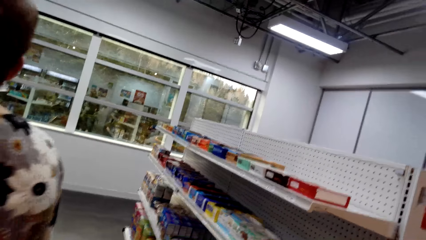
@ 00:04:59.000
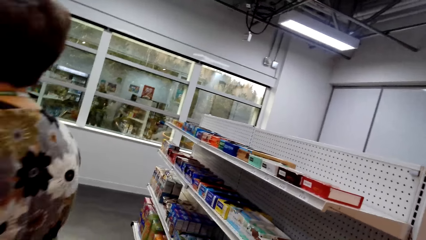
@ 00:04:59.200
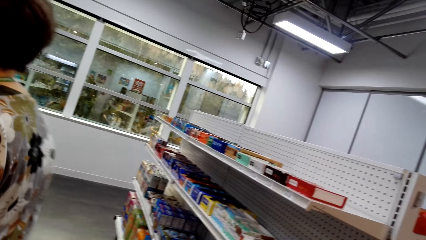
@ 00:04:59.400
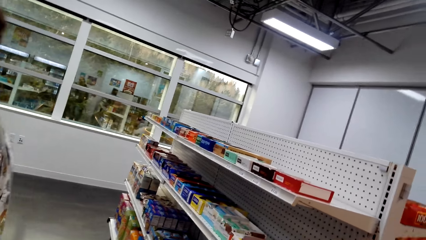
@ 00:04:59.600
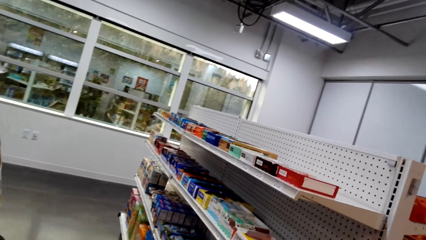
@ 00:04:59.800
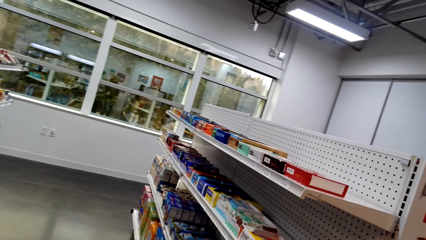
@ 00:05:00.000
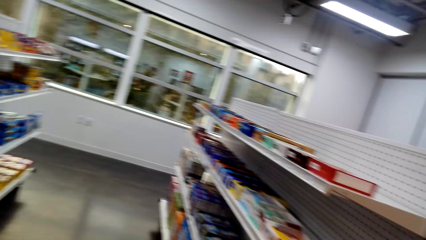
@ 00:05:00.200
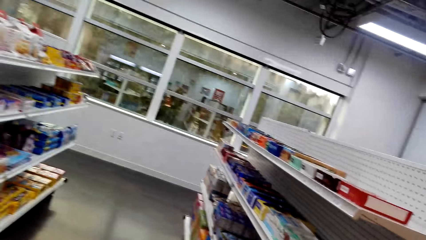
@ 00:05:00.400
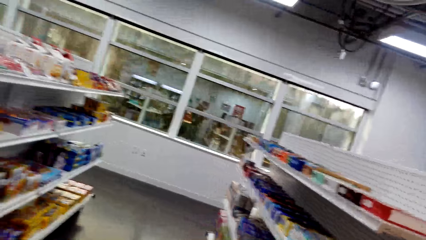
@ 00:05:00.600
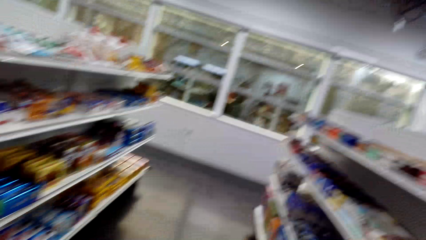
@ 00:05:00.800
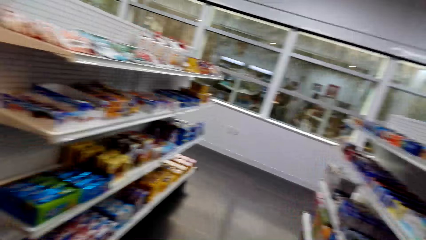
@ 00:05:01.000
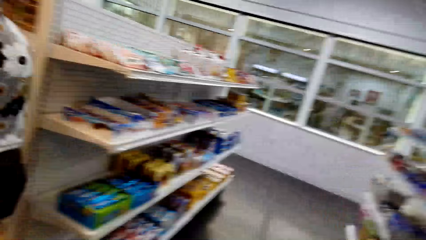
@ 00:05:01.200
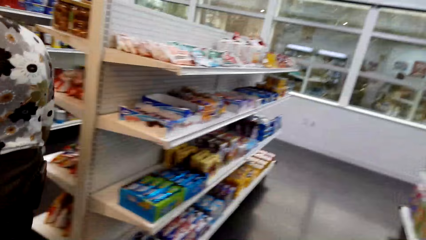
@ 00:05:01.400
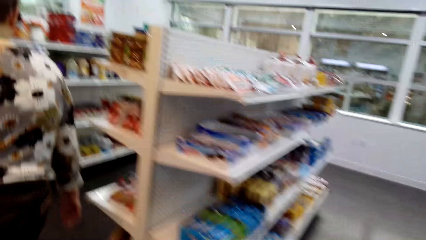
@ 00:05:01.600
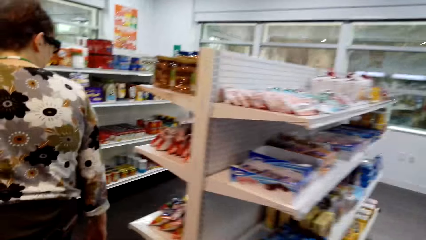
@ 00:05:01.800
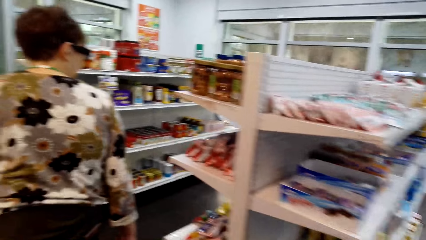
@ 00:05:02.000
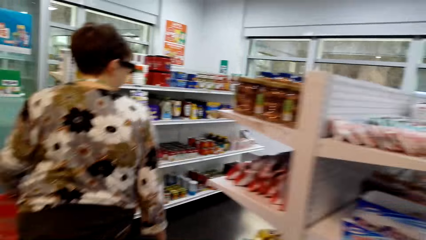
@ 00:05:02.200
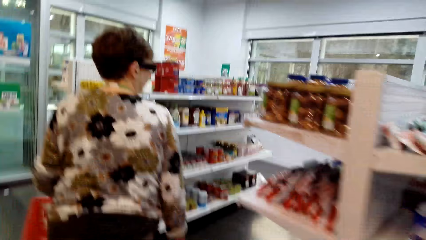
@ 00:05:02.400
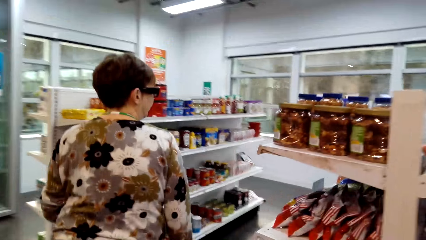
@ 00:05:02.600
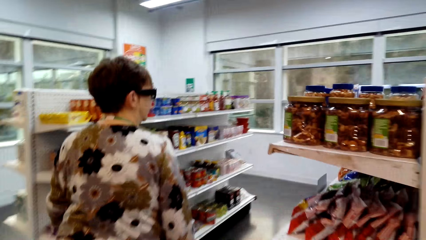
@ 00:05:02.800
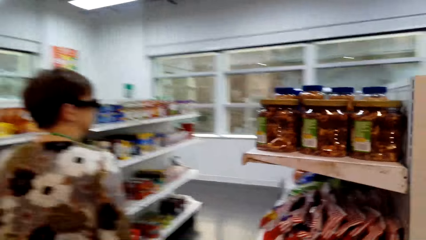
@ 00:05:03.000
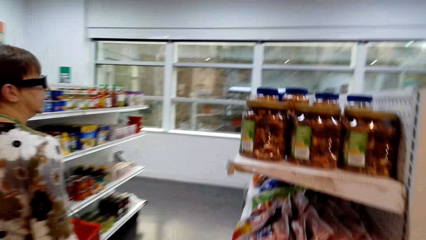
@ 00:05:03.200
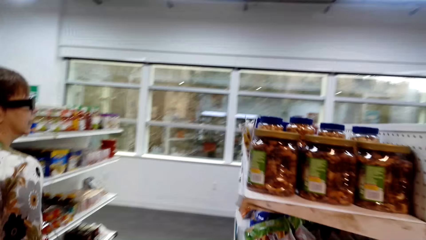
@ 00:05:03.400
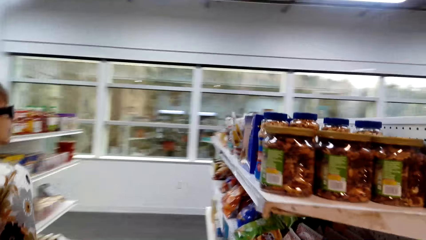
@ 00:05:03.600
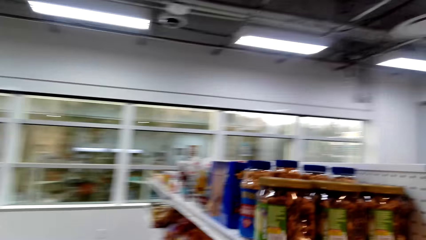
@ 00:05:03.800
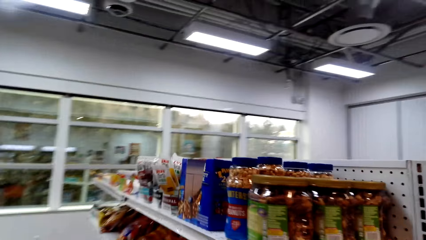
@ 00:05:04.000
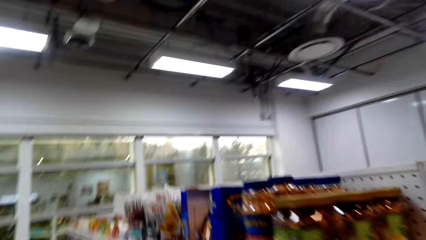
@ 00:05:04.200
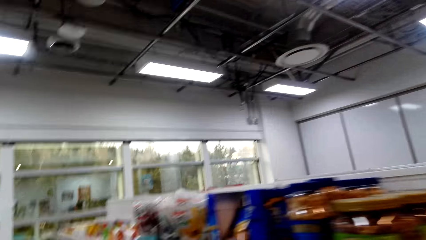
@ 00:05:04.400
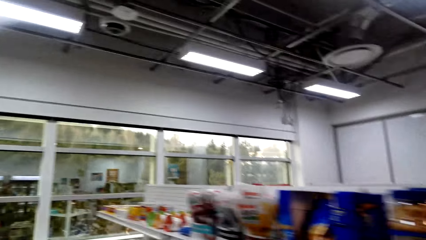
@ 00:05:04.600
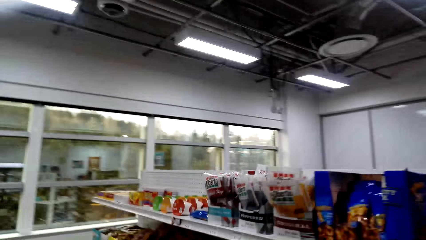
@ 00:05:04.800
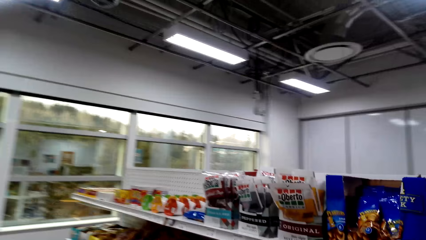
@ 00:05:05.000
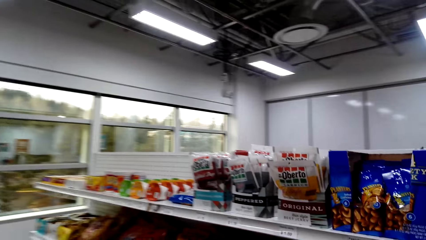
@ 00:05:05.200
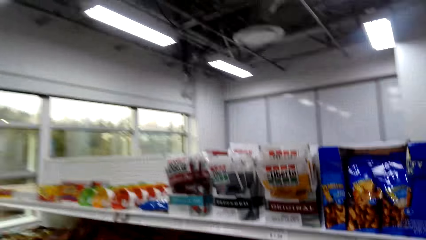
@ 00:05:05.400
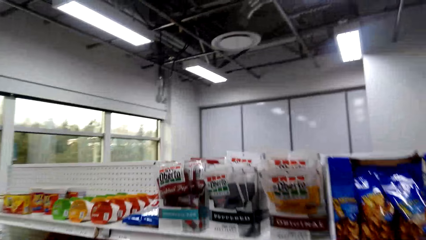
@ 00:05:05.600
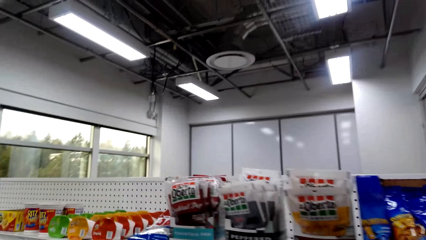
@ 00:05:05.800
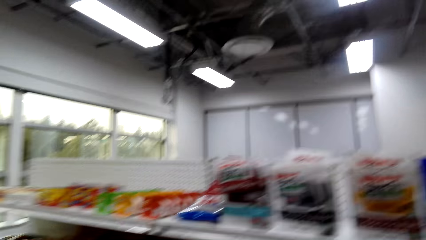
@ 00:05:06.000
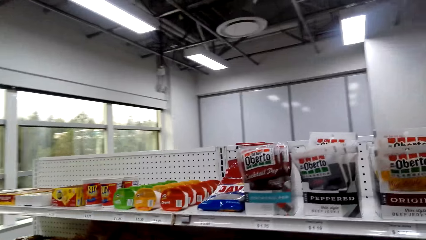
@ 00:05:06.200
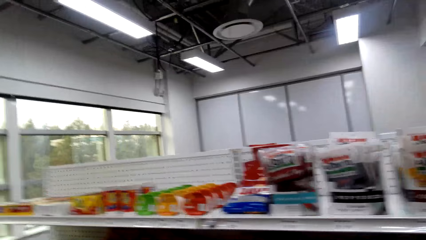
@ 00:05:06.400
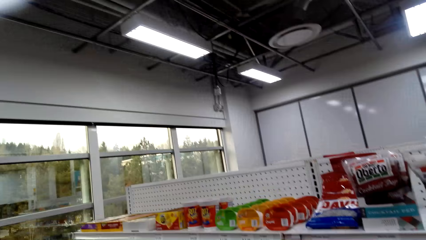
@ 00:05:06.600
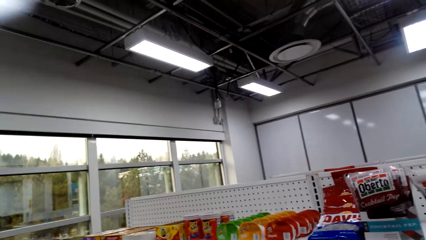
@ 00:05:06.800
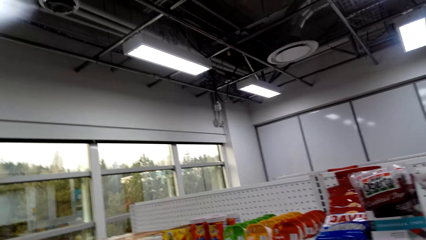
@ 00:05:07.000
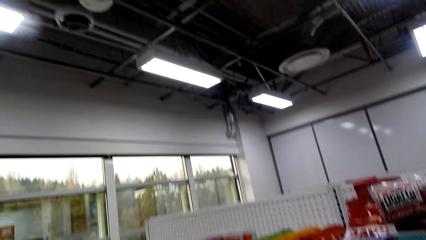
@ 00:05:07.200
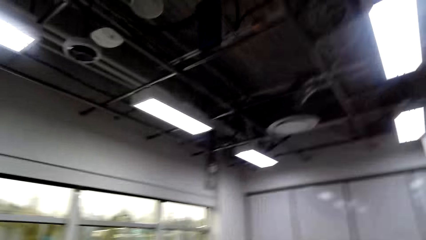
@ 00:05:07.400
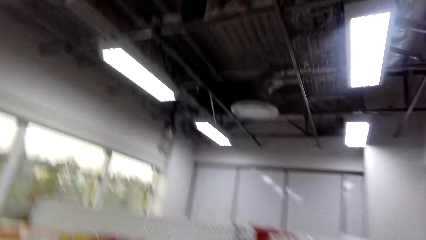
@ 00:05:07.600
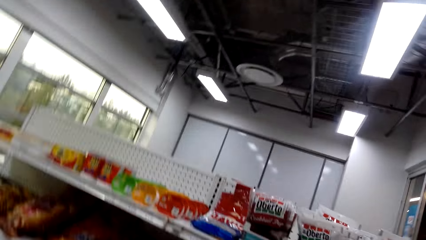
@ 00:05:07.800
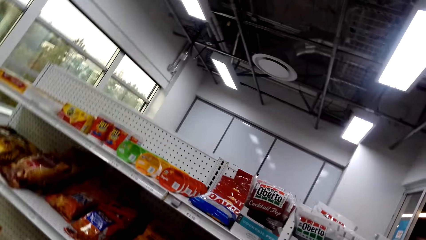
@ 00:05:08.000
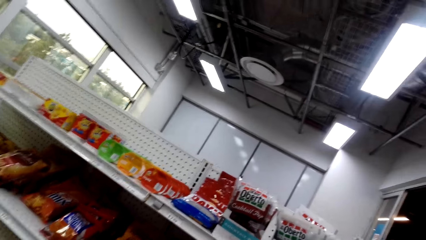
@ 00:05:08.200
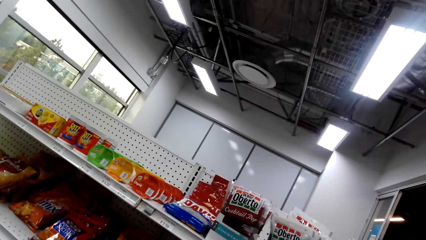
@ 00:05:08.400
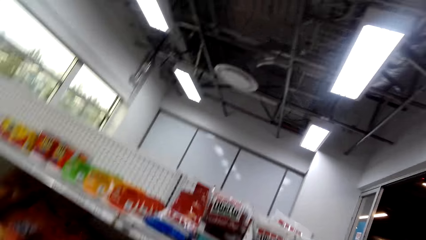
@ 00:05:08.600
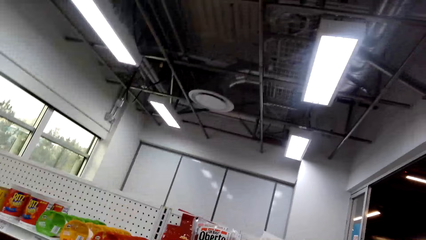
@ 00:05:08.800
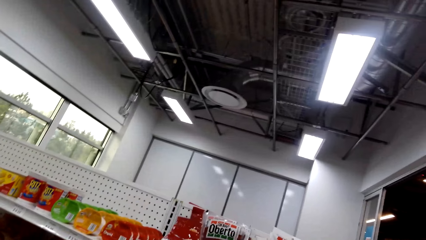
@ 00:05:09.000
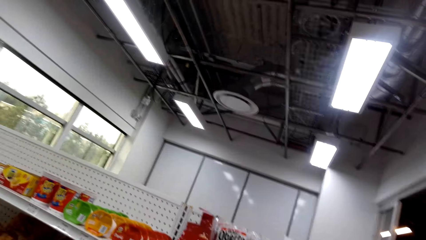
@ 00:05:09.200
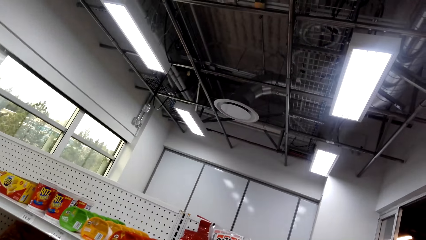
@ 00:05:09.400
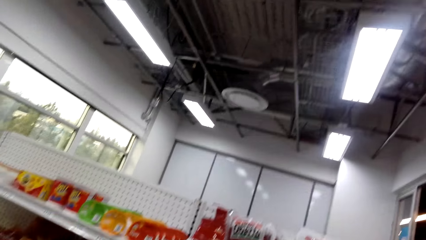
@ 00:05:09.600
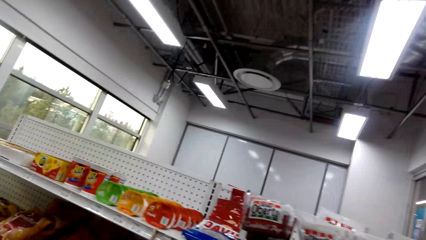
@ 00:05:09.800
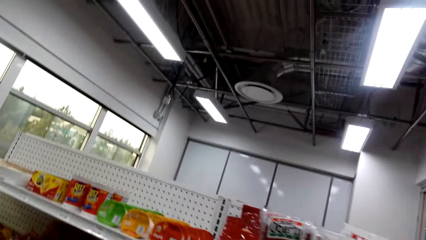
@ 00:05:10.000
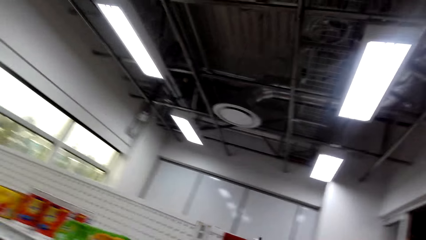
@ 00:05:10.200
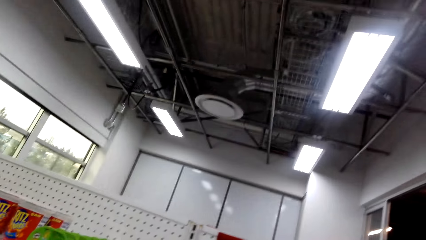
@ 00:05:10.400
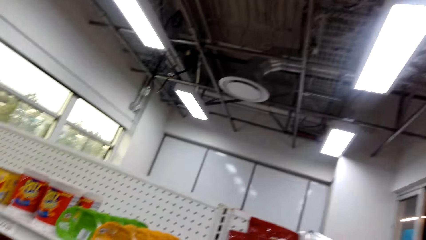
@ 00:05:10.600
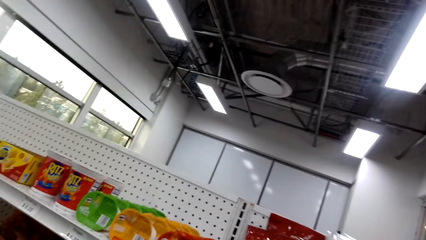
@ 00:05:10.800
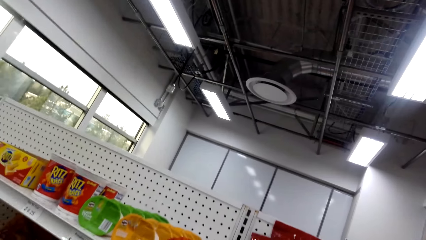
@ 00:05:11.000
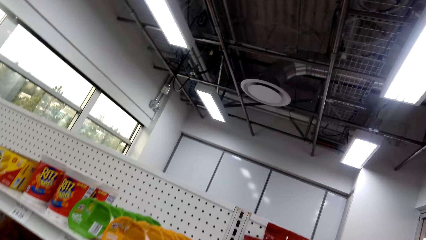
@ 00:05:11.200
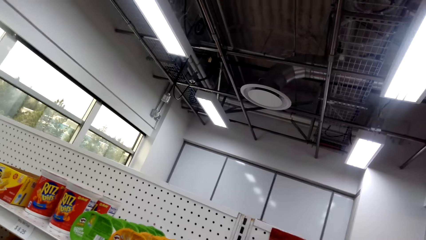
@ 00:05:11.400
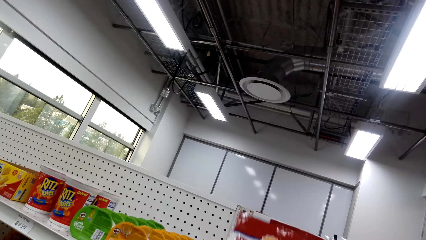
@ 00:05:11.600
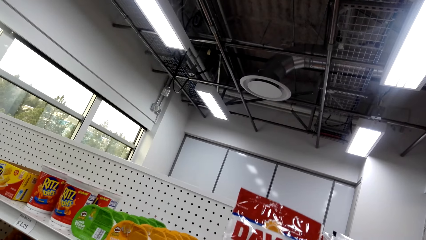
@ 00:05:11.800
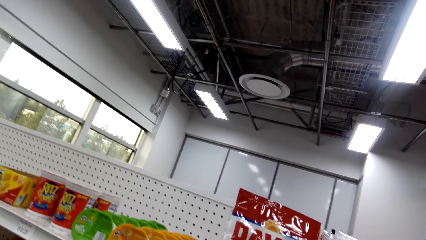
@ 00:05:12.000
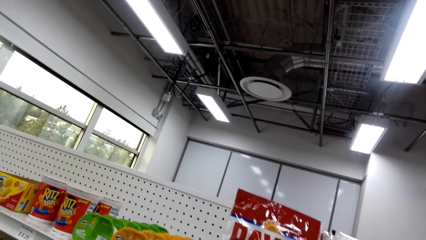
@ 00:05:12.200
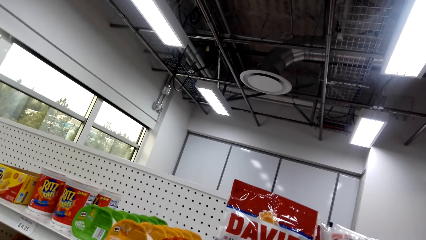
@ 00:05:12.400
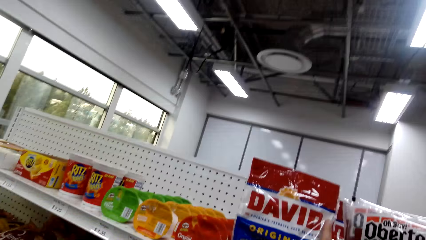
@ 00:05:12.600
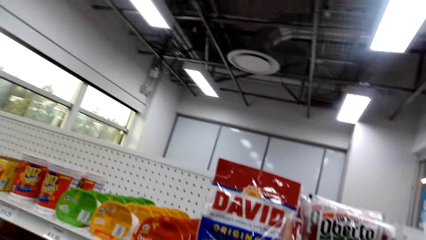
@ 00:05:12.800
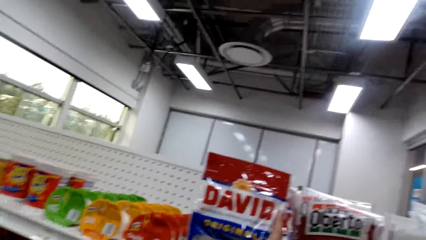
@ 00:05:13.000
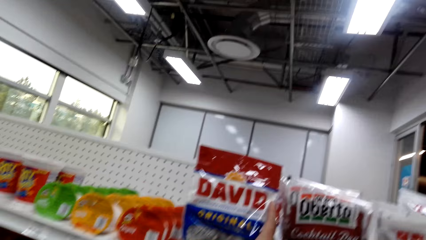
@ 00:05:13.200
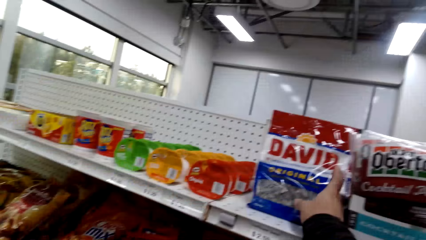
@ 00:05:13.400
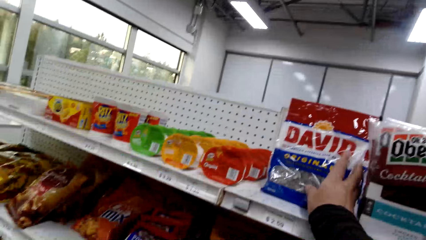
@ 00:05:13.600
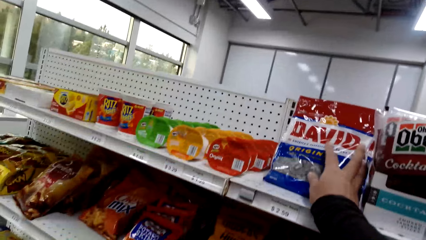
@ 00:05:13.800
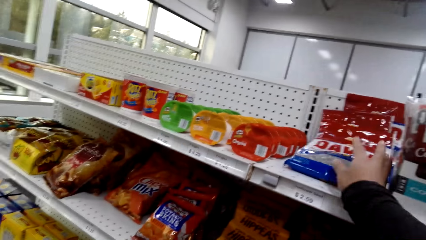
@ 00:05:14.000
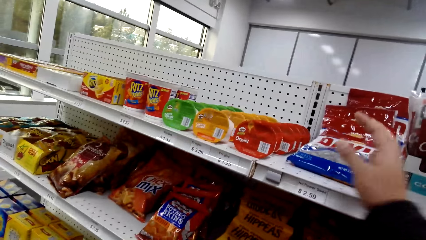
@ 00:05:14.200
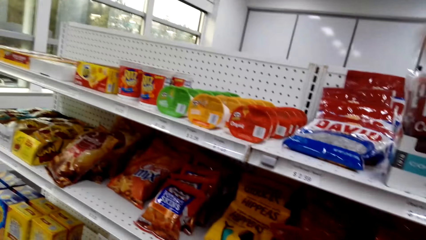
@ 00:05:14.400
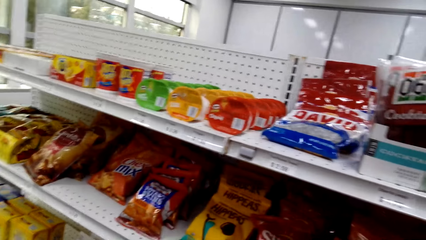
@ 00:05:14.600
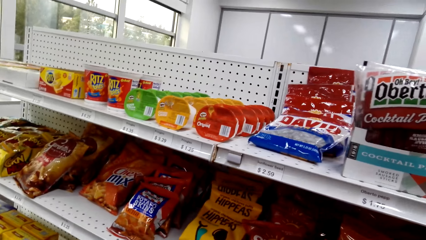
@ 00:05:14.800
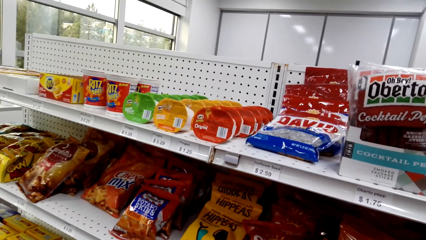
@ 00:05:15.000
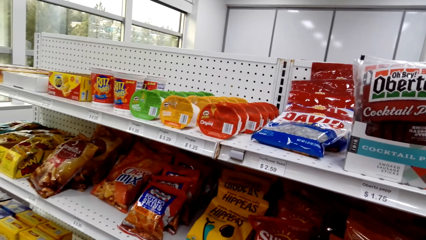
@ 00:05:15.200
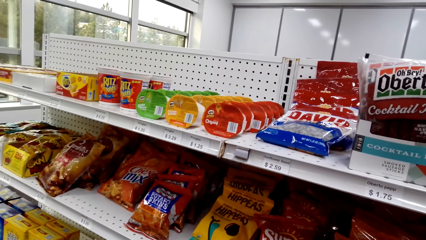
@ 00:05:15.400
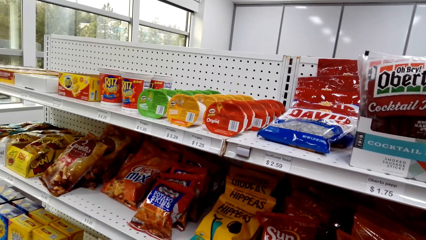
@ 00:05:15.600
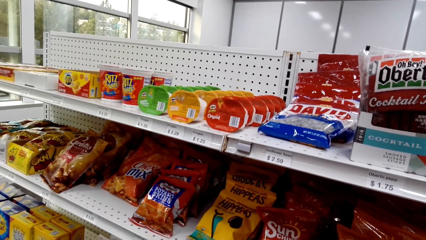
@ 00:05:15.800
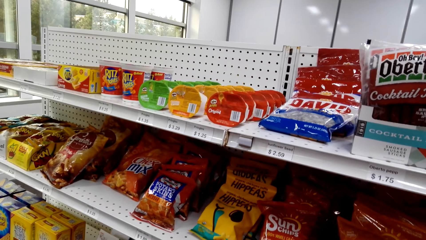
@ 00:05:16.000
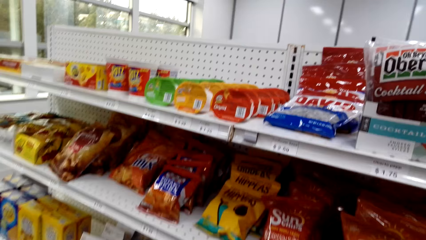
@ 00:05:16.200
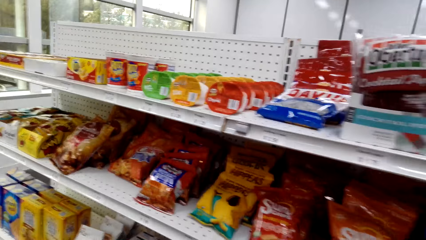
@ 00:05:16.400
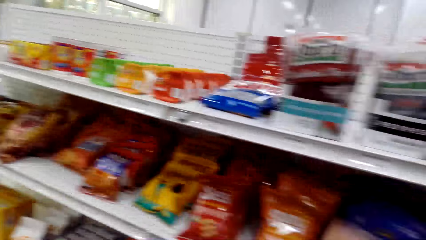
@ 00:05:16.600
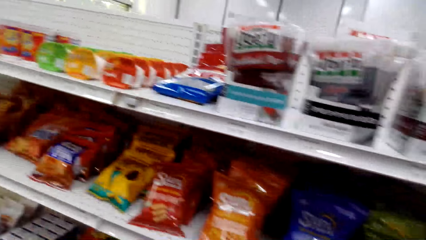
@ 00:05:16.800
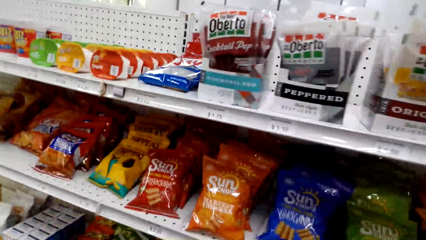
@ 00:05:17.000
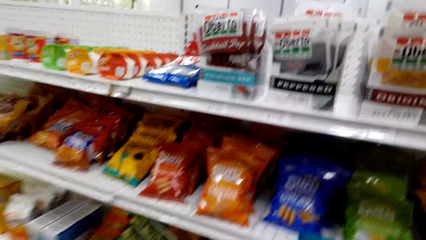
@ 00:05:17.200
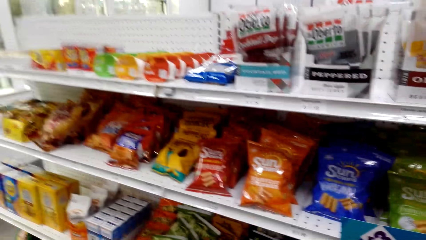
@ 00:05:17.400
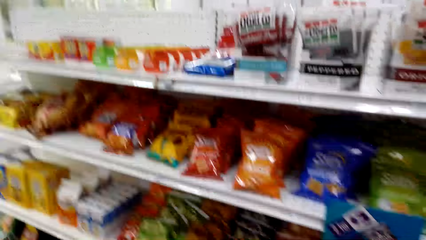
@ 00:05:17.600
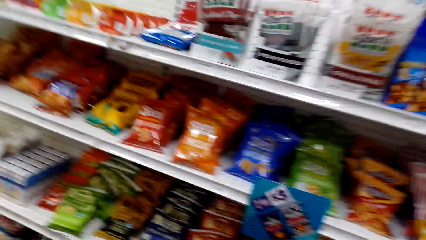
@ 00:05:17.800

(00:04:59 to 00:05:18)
The camera wearer looks around. A woman walks around. The camera wearer walks around. They touch the food stuffs on the shelf. They look around.
